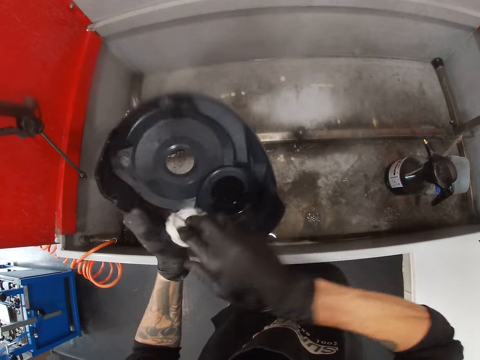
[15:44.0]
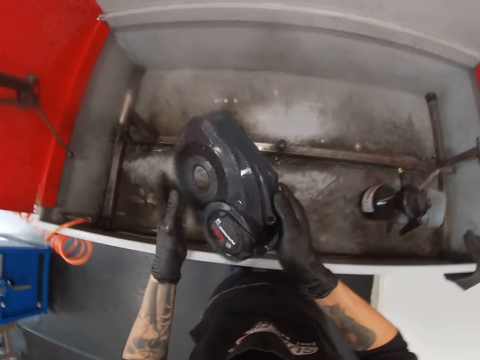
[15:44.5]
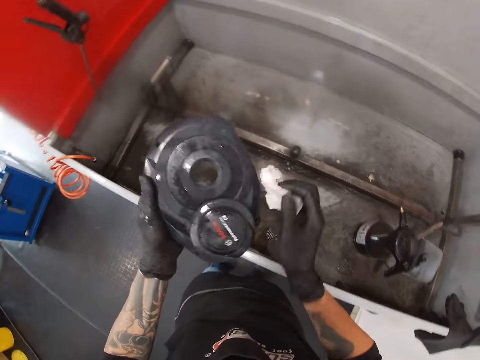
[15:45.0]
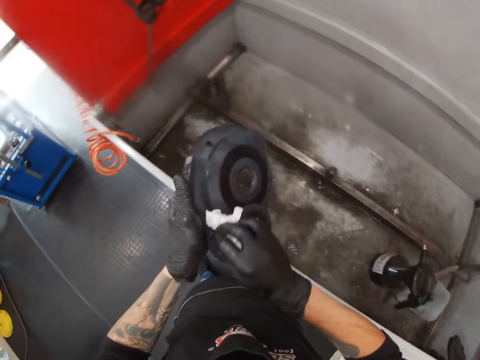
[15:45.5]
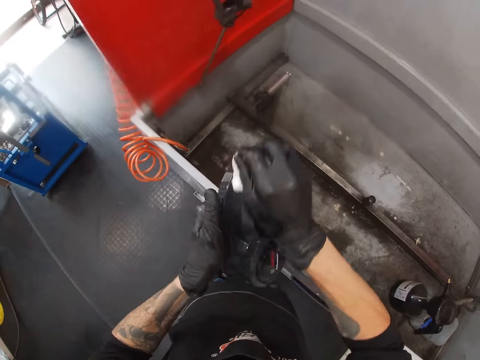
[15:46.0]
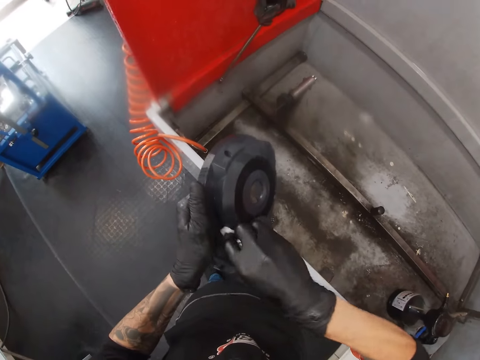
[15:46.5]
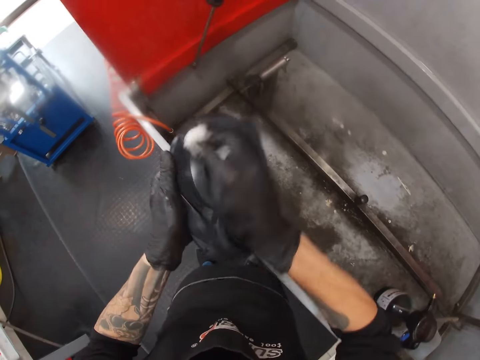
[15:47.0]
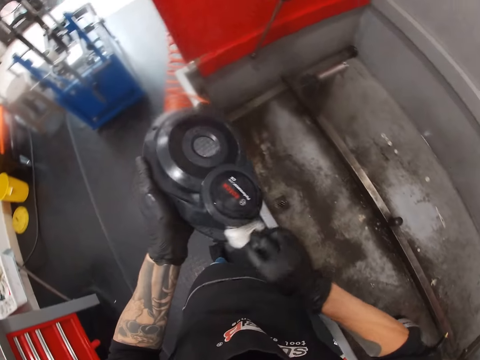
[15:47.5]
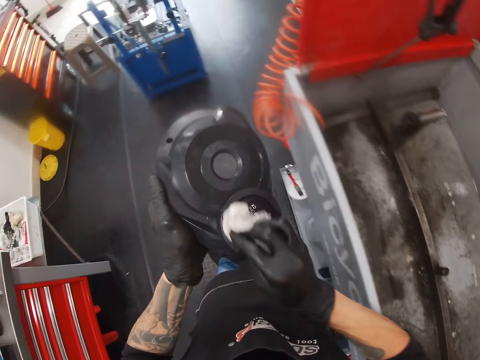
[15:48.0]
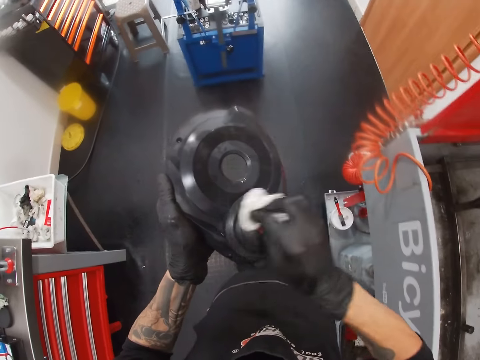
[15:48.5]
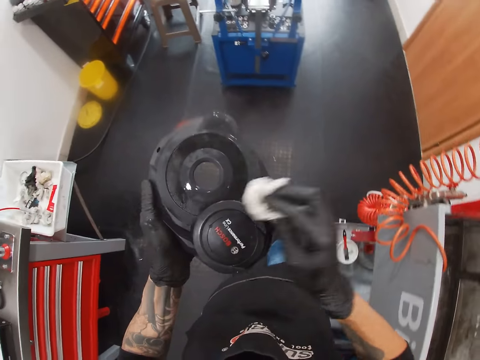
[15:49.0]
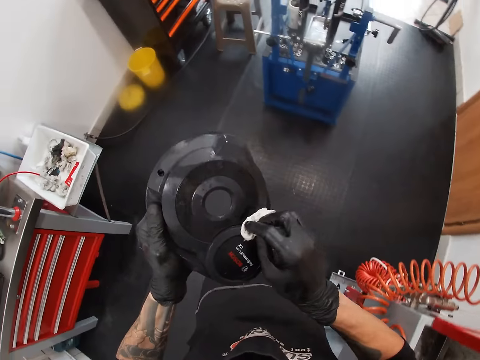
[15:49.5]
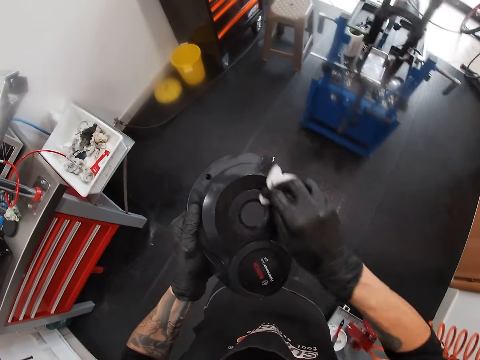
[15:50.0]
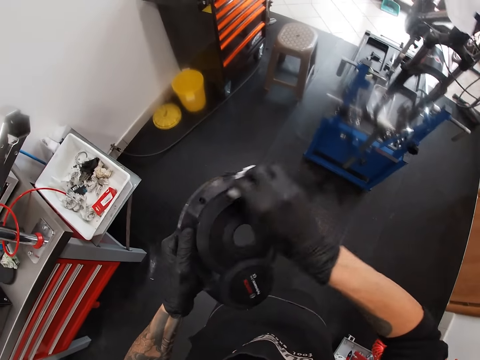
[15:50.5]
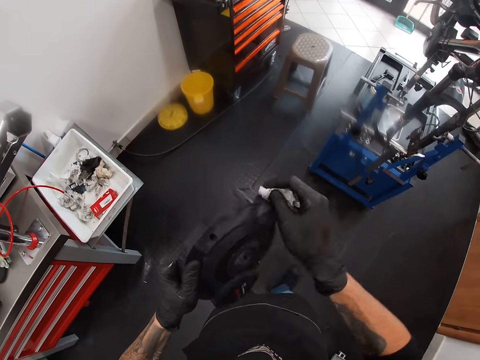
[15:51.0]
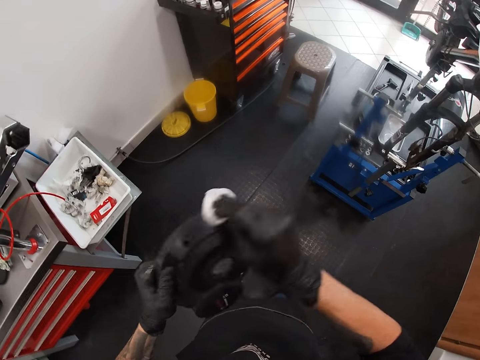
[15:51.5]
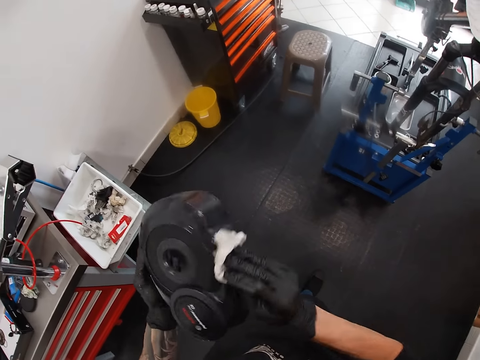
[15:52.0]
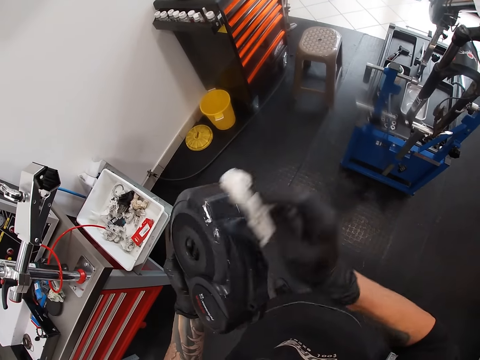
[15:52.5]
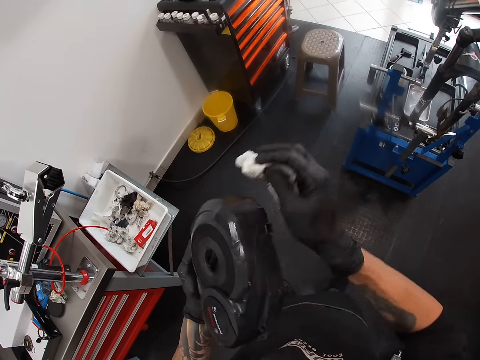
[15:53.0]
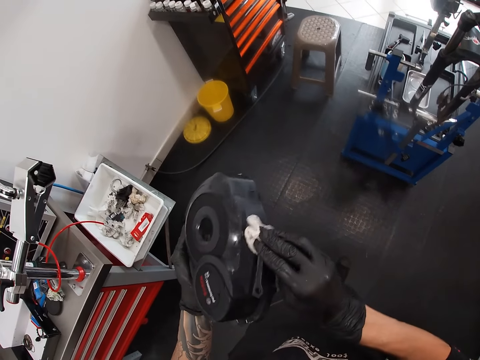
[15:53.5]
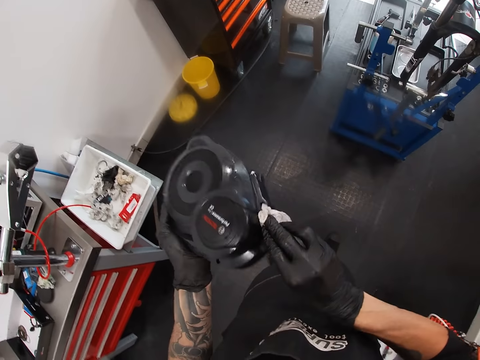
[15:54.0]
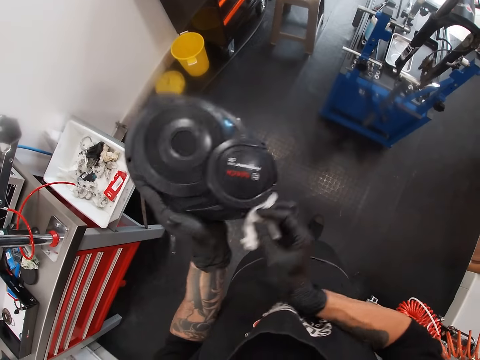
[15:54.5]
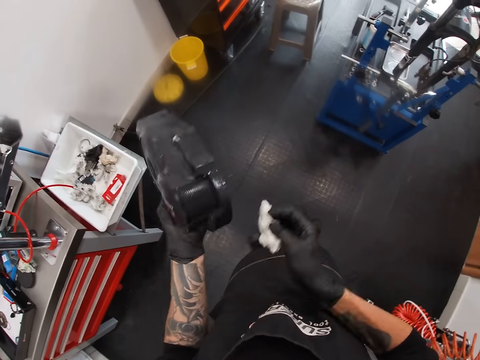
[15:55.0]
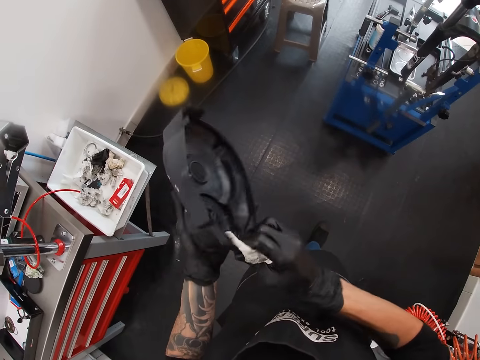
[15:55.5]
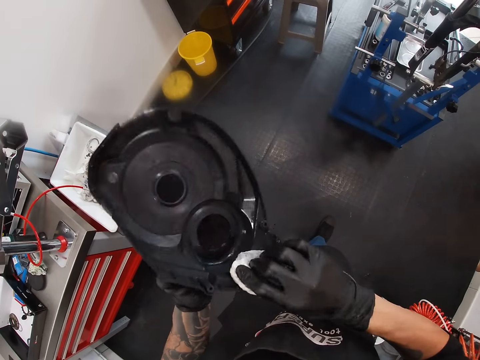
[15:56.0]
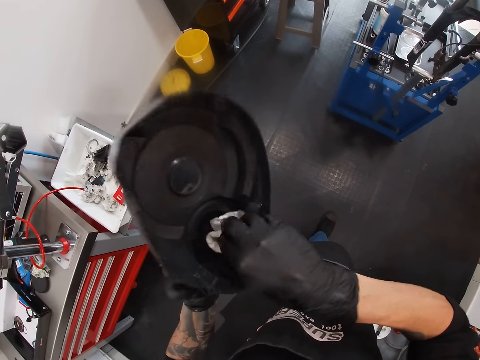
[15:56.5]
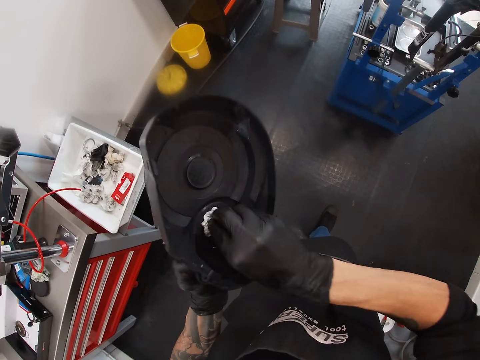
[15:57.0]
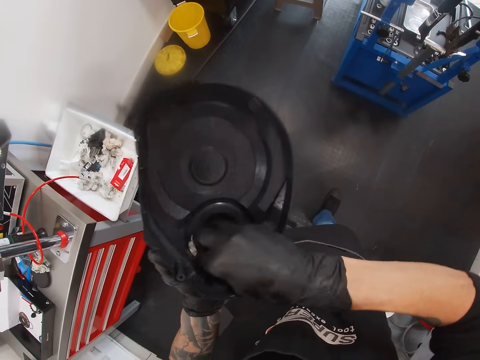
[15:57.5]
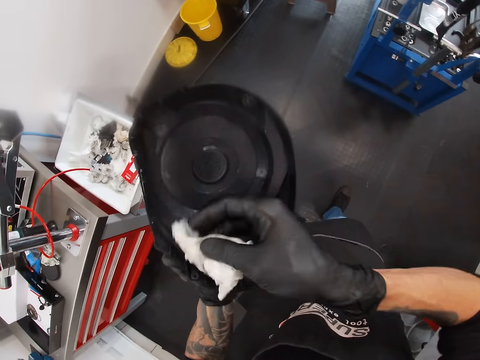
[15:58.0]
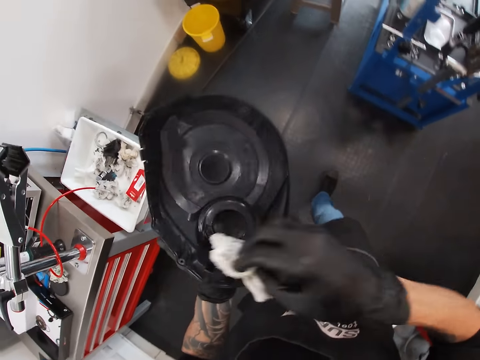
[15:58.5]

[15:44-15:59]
The camera wearer turns the stator cover. They wipe the stator cover with the paper towel. They wipe the stator cover with the paper towel again. They turn the stator cover. They wipe the stator cover with the paper towel.

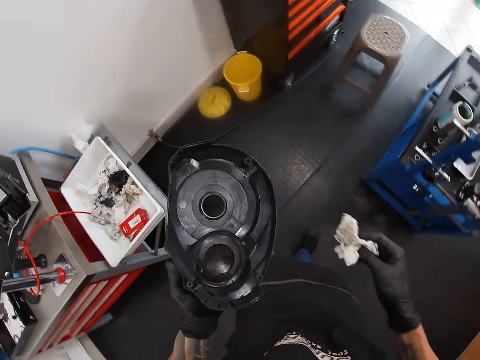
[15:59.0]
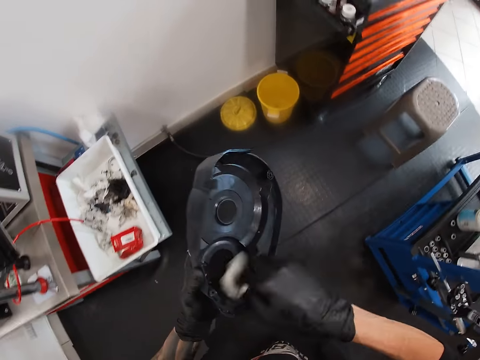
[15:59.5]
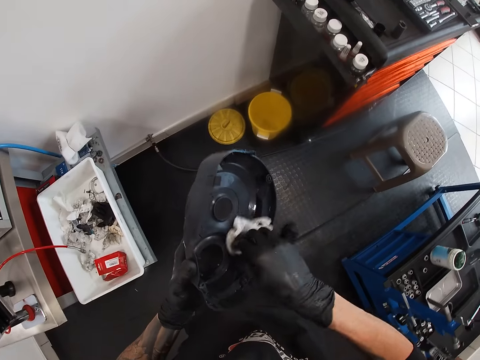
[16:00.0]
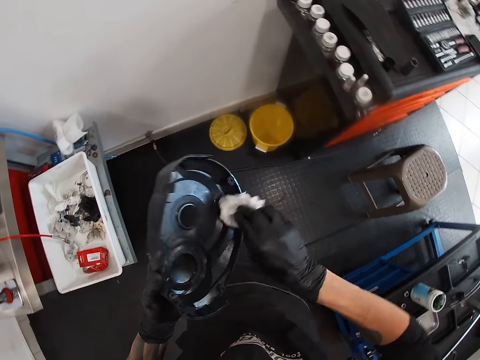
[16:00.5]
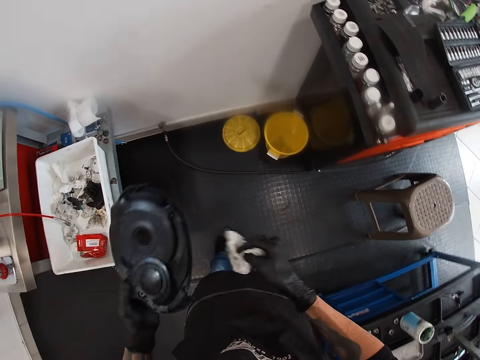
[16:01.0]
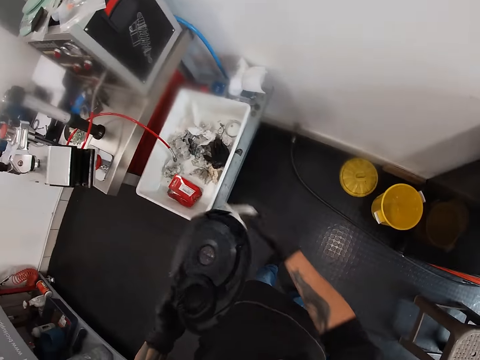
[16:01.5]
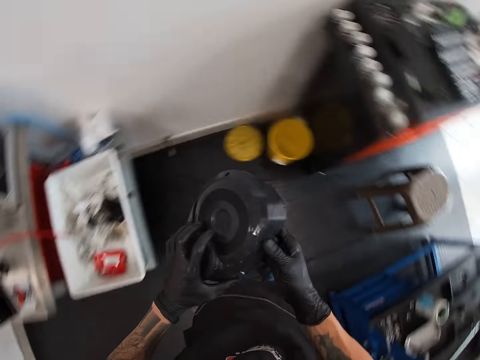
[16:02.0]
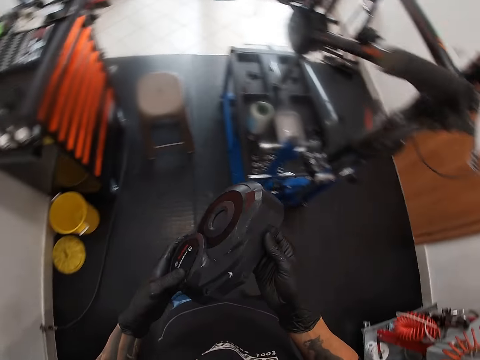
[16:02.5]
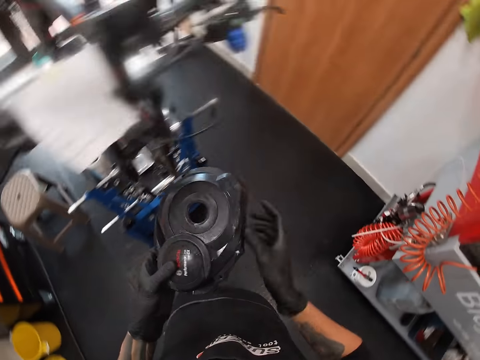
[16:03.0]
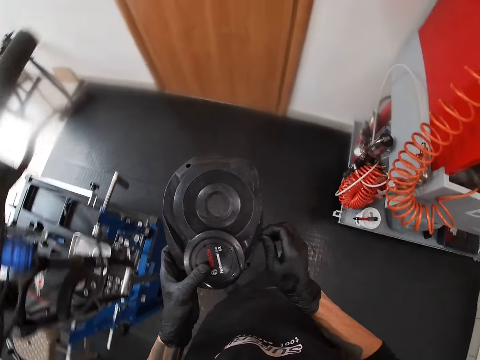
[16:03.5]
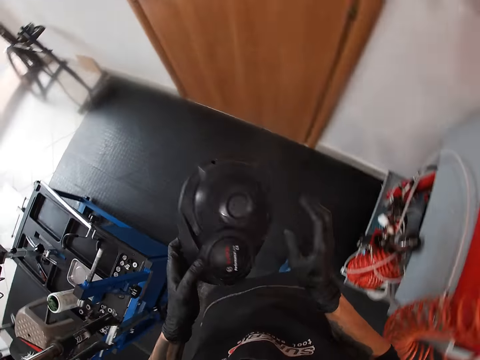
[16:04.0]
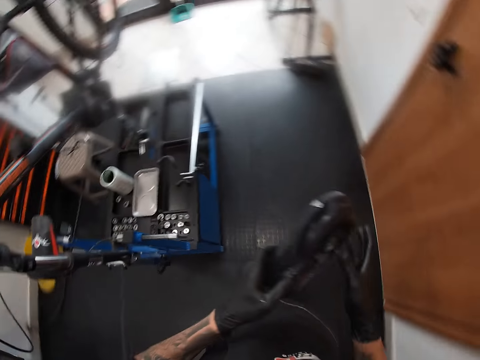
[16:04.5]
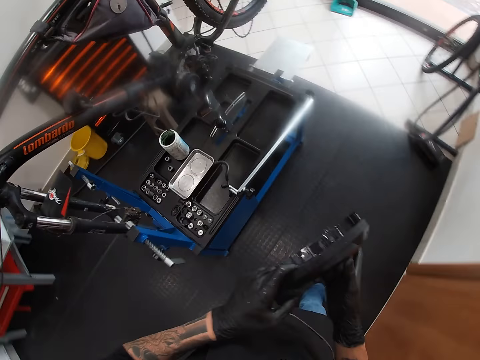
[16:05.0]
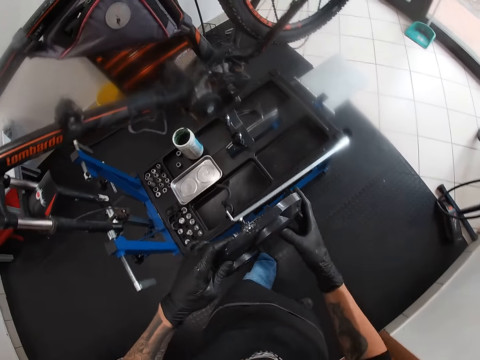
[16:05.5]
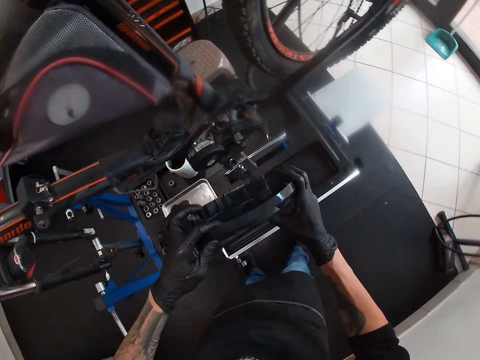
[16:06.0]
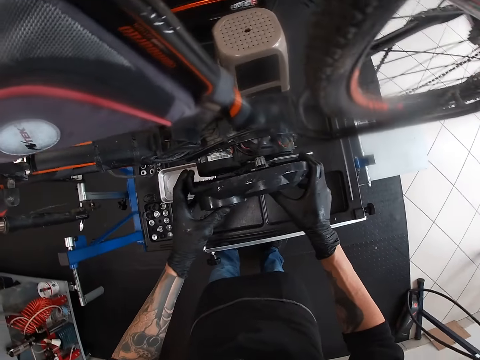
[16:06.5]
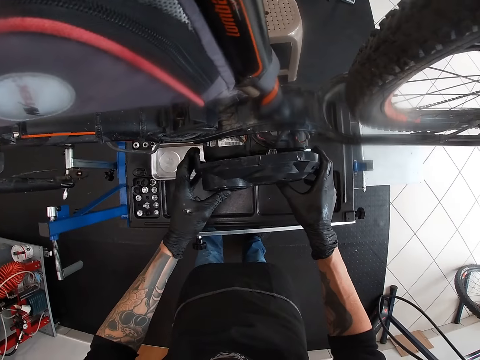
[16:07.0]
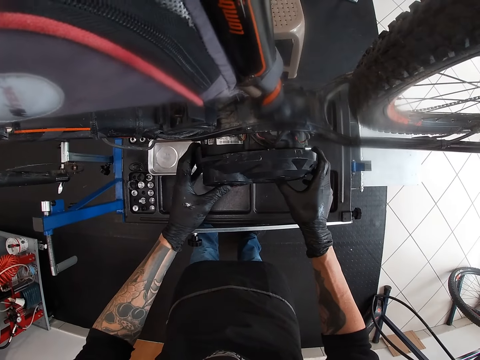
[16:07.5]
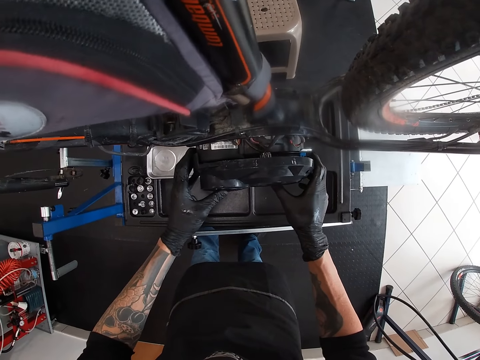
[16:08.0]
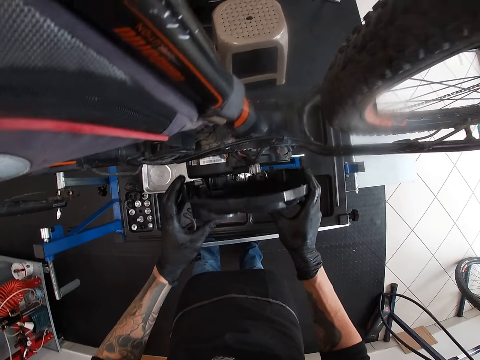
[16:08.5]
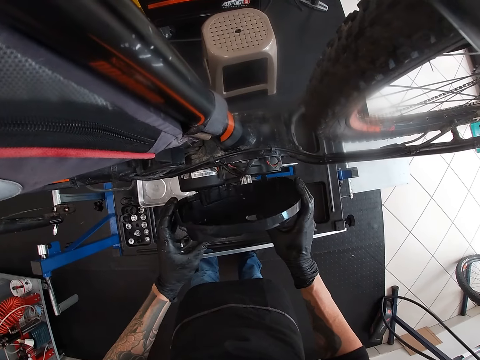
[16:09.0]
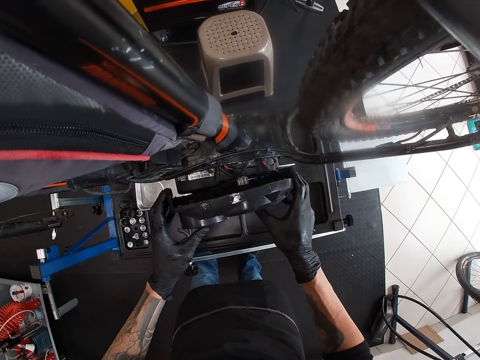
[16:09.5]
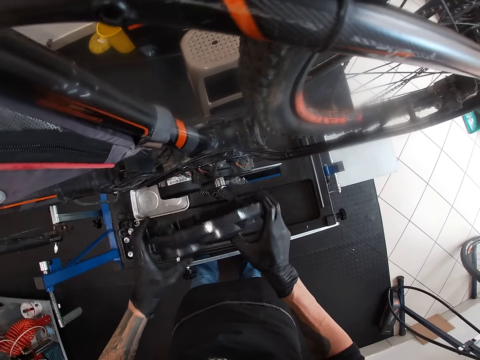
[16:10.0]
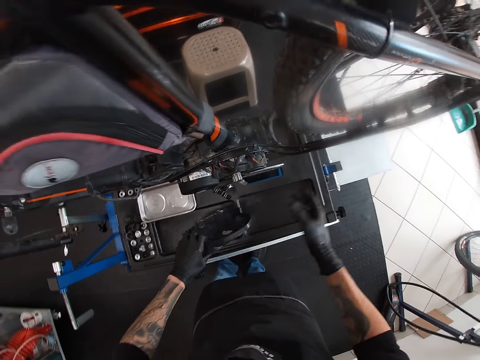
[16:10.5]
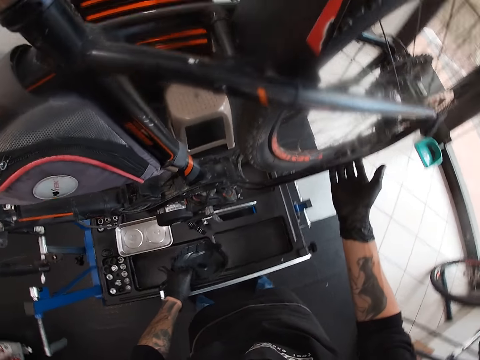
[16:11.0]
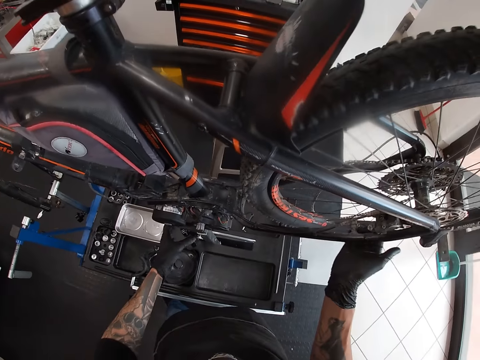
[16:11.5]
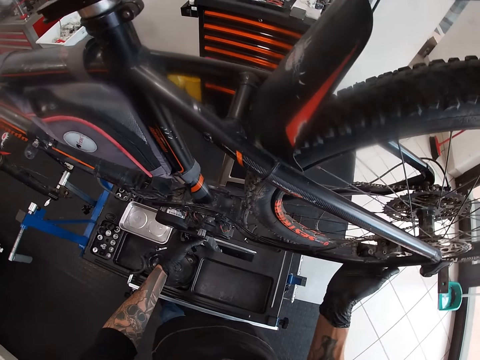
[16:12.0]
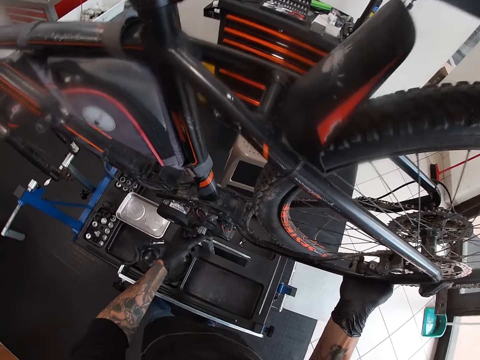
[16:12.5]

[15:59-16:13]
The camera wearer wipes the stator cover with the paper towel. He throws the paper towel in his right hand into a bin. He turns around. He holds the bicycle engine cover with both hands. He moves towards the bicycle repair stand in the workshop. He wipes the stator cover. He places the bicycle engine cover on the bicycle engine with both hands. He removes the stator cover on the bike. He drops the bicycle engine cover with his left hand on the bicycle repair stand. He lifts up the bike. He adjusts the bicycle on the bicycle repair stand with both hands.
